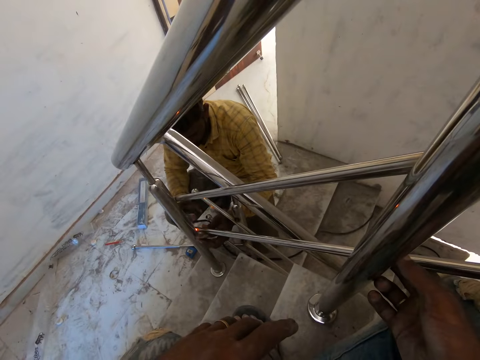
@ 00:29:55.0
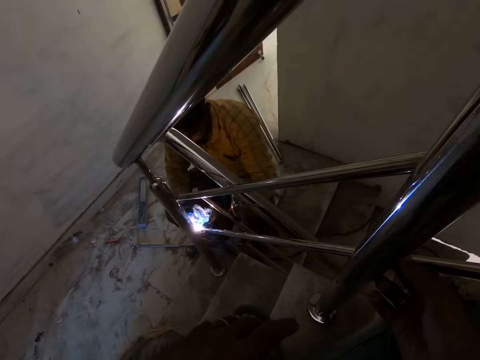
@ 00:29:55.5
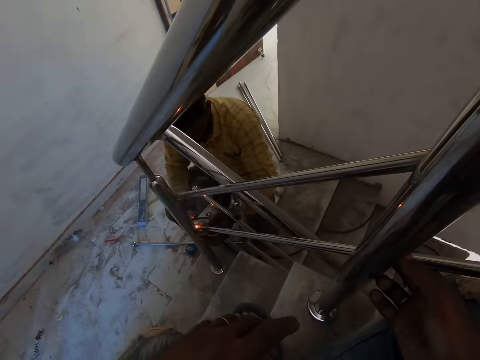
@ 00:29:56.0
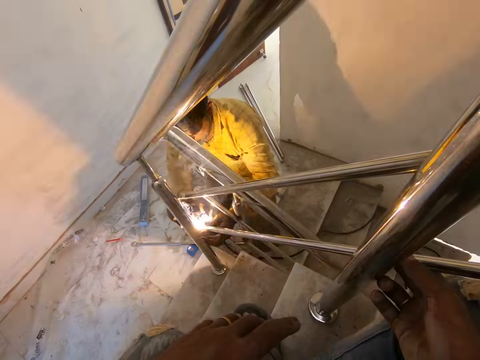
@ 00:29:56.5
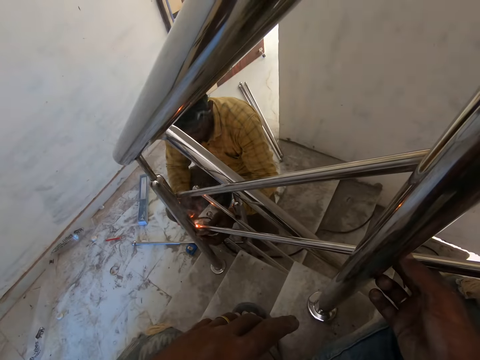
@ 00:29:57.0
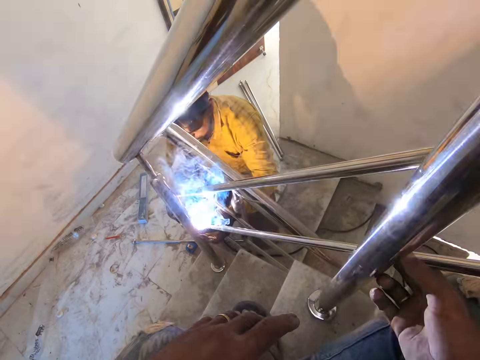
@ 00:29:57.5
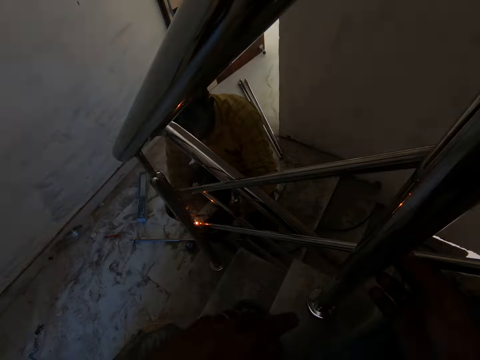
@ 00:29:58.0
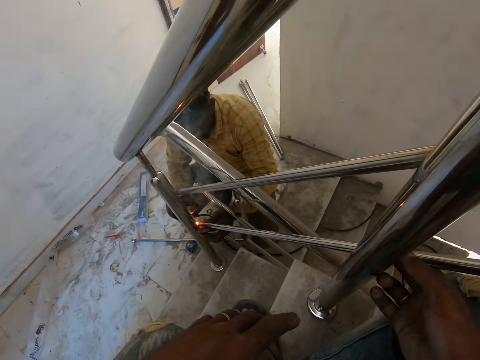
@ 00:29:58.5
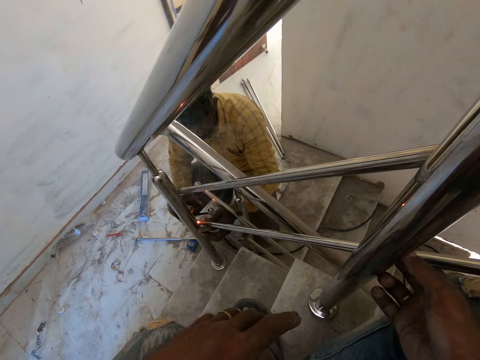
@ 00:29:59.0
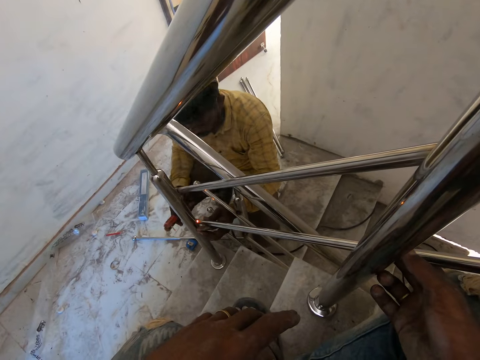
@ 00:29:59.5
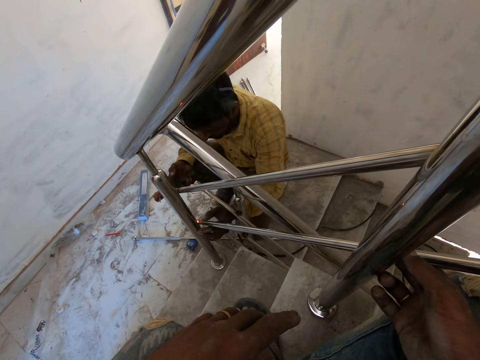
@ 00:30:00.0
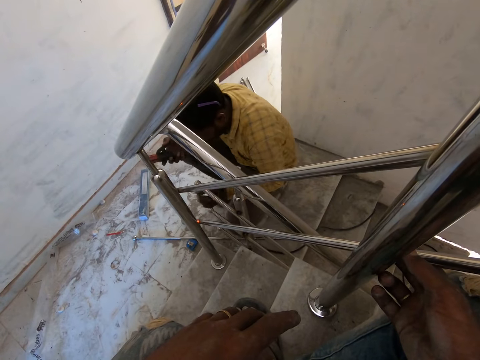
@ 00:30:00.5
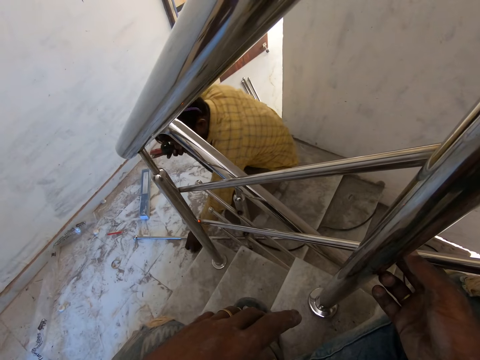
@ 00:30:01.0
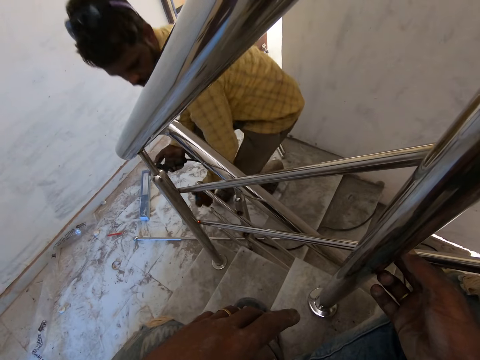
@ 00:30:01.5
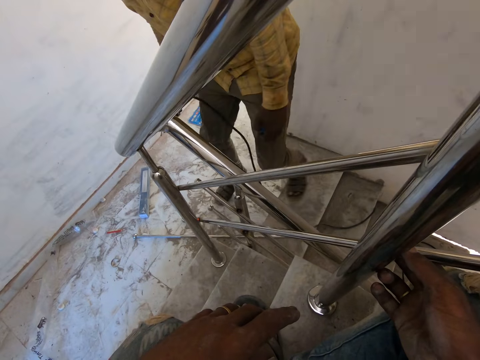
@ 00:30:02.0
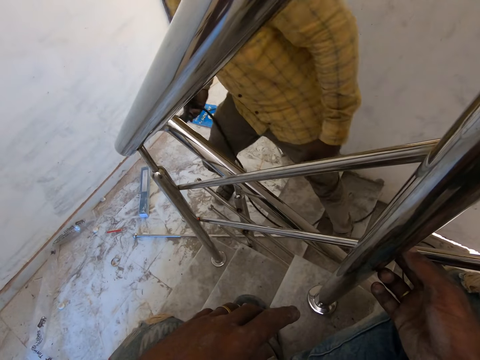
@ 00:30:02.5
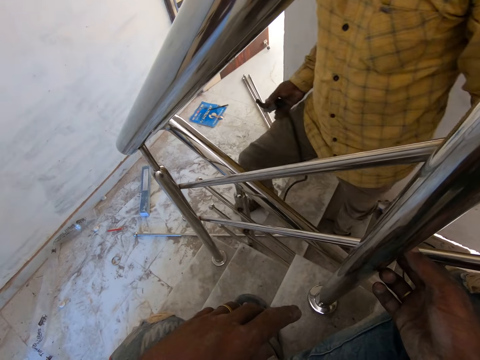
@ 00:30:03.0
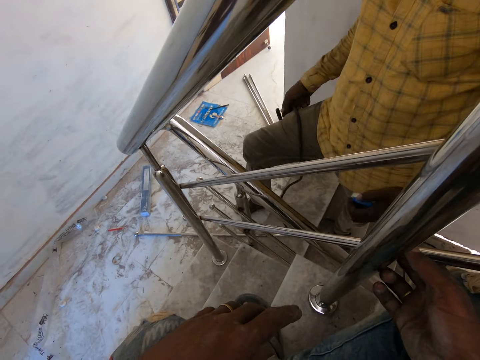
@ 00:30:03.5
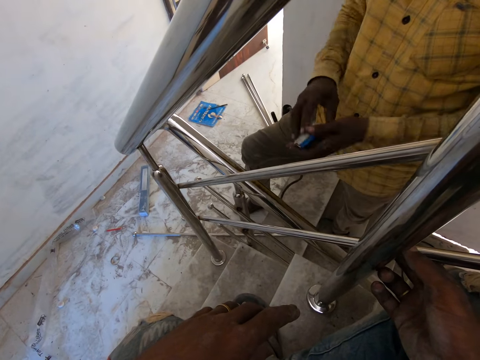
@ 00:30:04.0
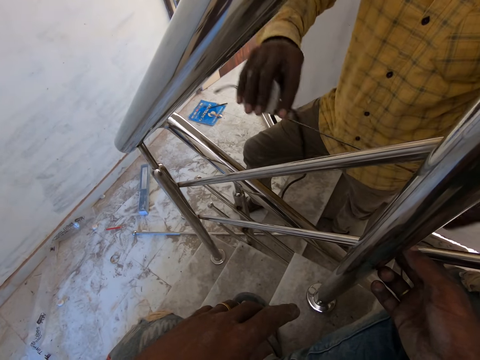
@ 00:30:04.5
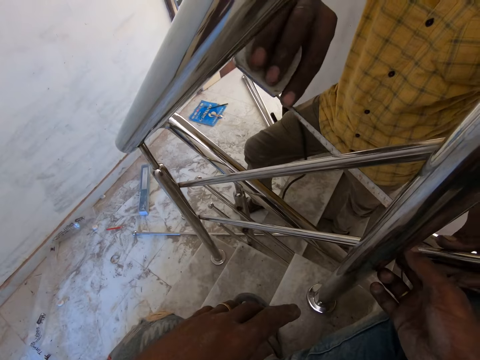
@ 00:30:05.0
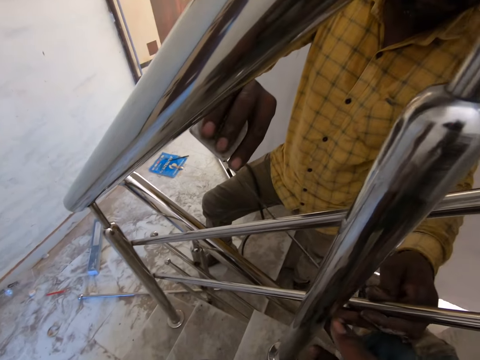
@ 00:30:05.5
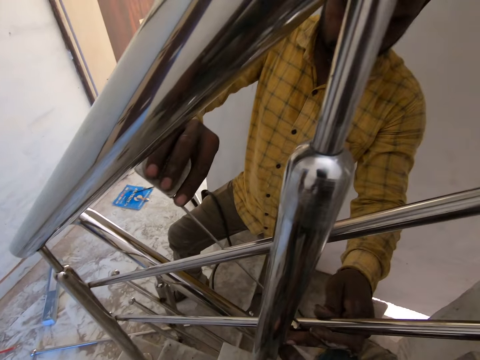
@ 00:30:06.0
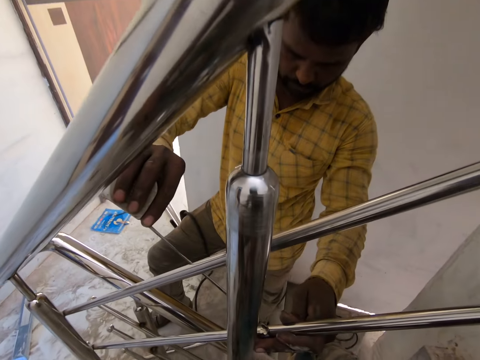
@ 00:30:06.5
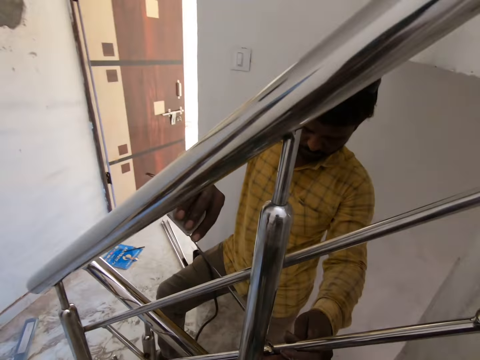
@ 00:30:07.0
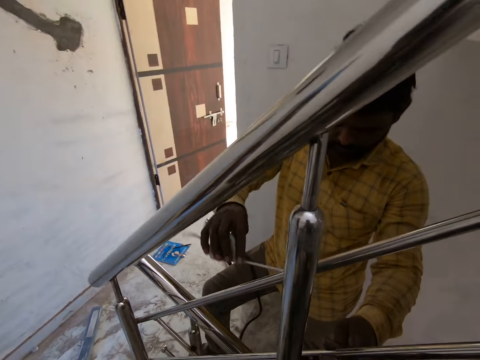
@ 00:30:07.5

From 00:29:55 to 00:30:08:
A man picks up the measuring tape from the floor with his left hand. The man puts the electrode holder on his right lap with his right hand. The man passes the measuring tape to his right hand from his left hand. The man pulls out the measuring tape in his right hand with his left hand. The man measures the staircase rail with the measuring tape in his right hand.

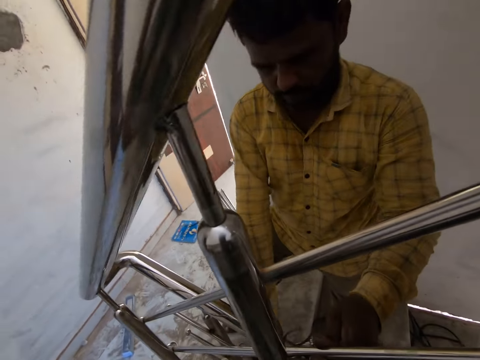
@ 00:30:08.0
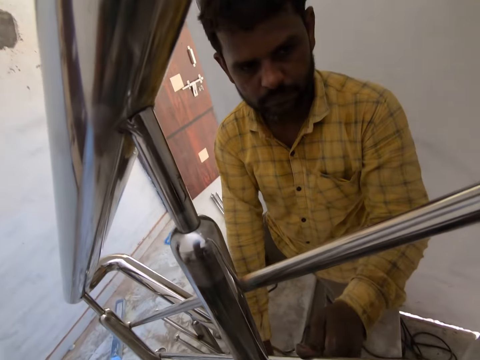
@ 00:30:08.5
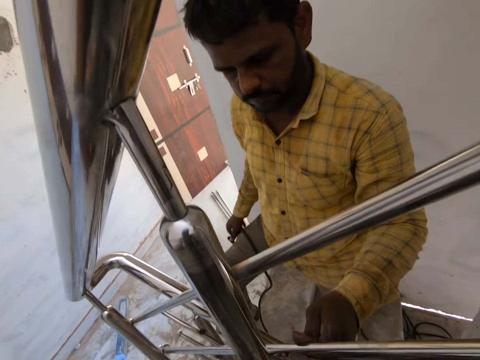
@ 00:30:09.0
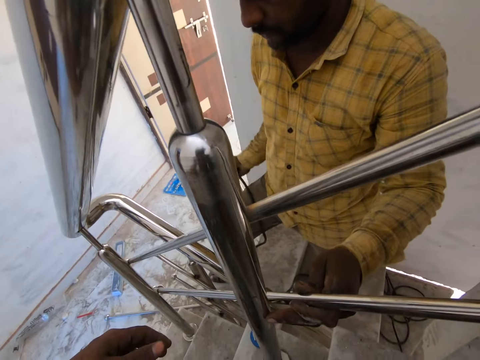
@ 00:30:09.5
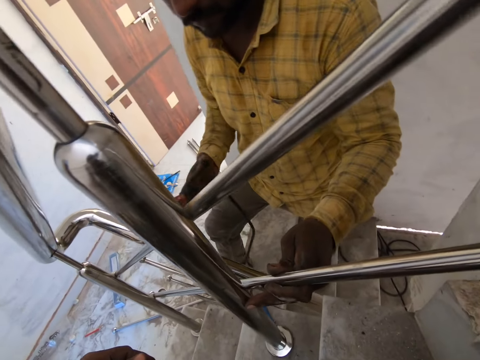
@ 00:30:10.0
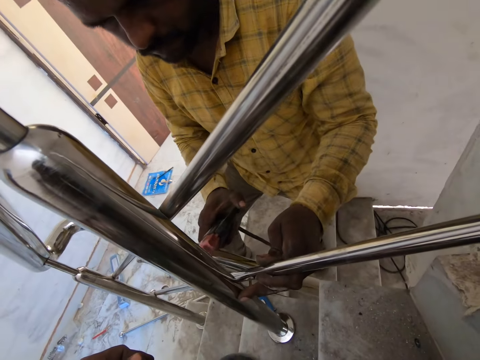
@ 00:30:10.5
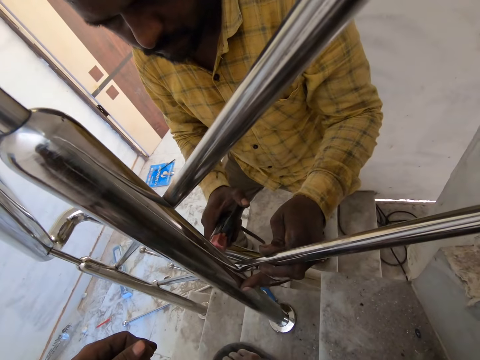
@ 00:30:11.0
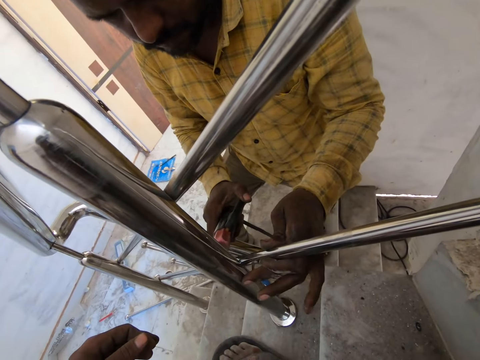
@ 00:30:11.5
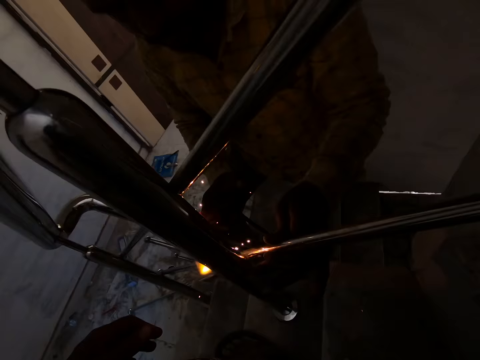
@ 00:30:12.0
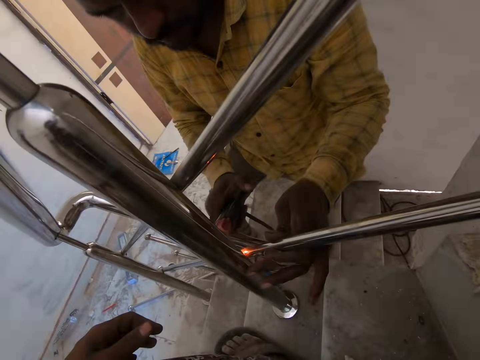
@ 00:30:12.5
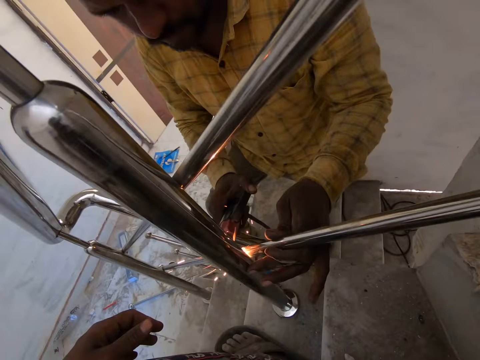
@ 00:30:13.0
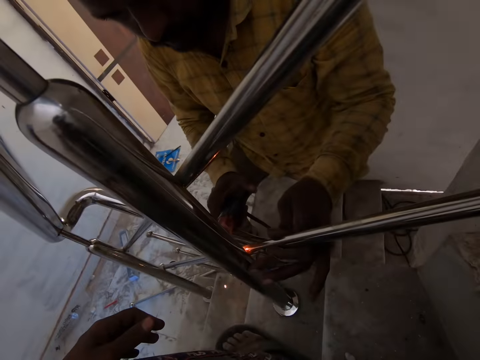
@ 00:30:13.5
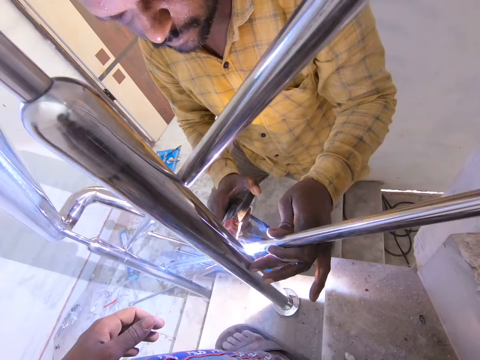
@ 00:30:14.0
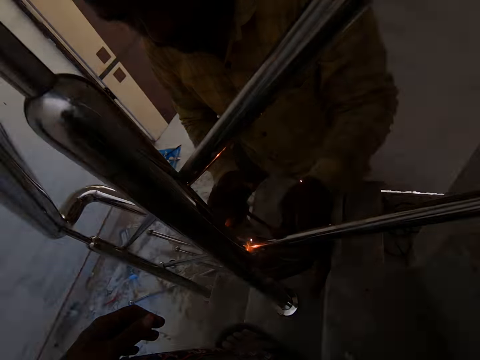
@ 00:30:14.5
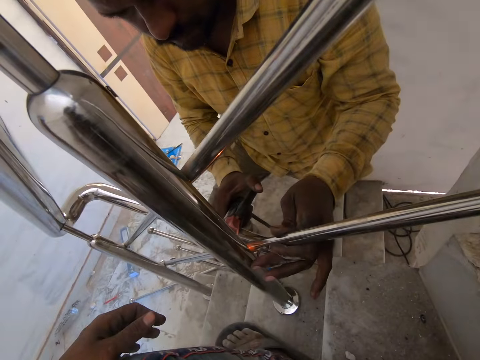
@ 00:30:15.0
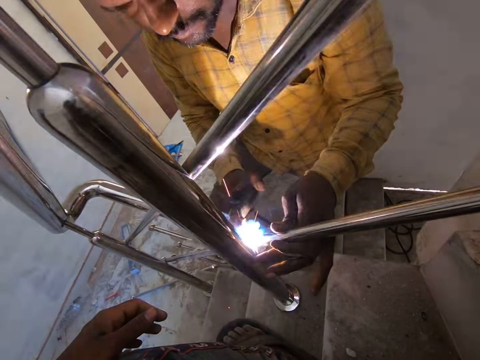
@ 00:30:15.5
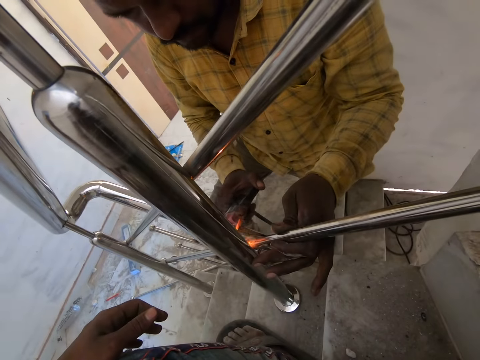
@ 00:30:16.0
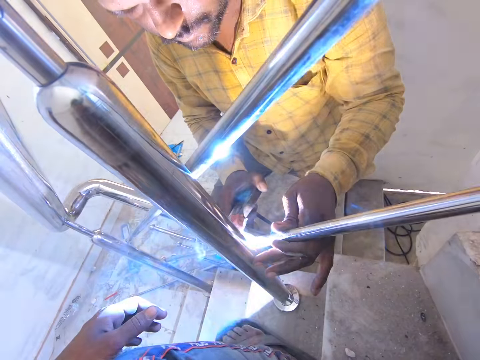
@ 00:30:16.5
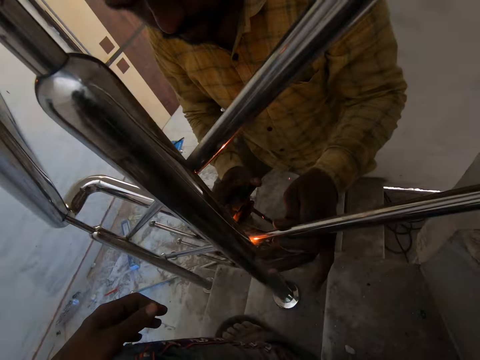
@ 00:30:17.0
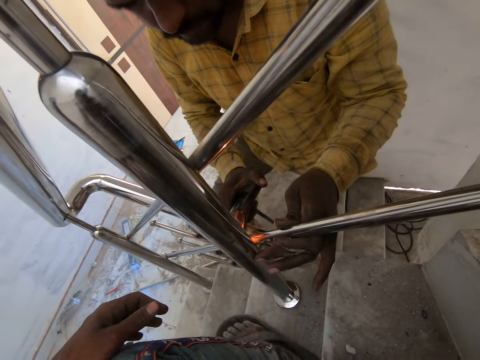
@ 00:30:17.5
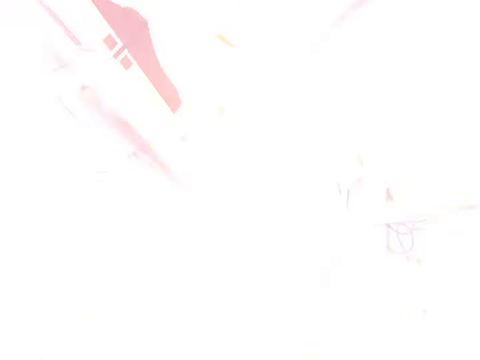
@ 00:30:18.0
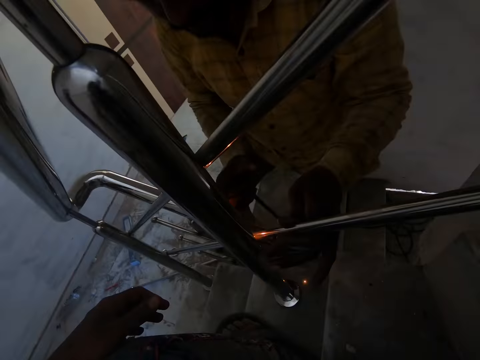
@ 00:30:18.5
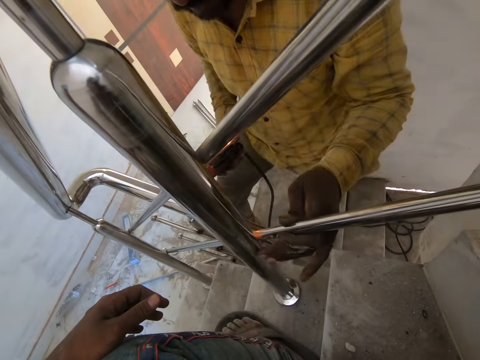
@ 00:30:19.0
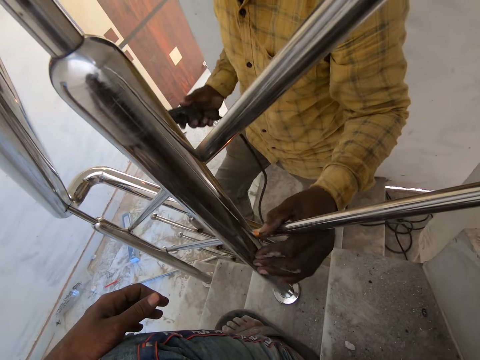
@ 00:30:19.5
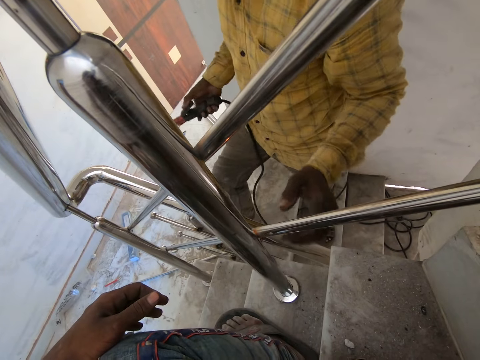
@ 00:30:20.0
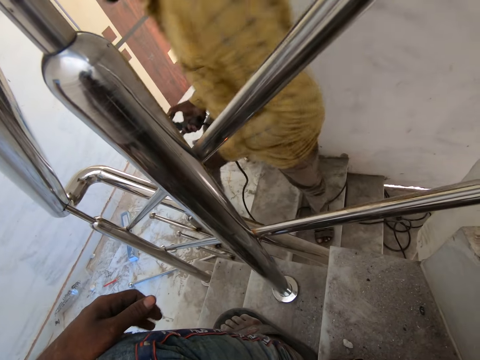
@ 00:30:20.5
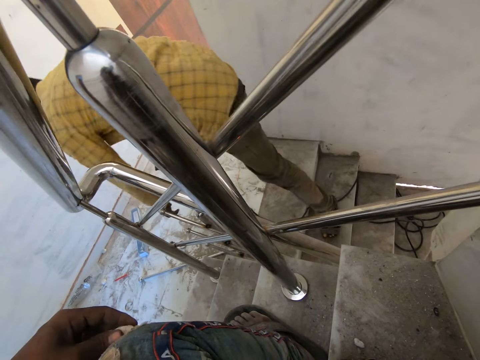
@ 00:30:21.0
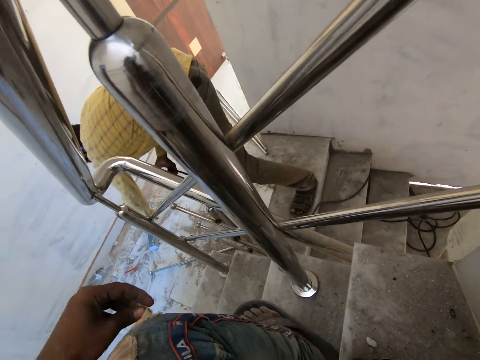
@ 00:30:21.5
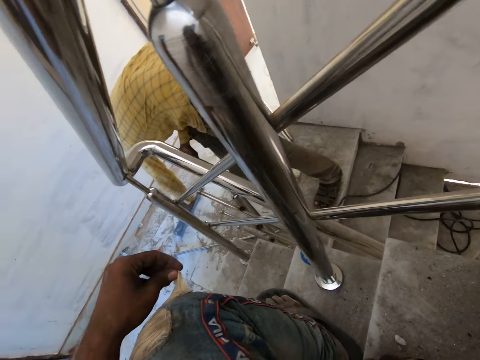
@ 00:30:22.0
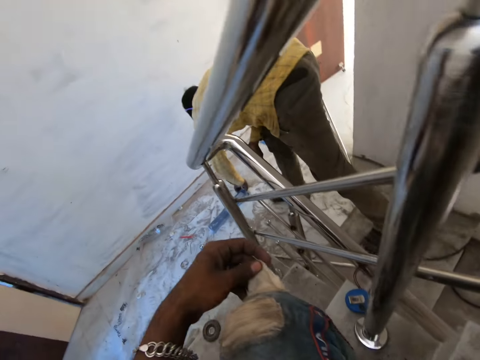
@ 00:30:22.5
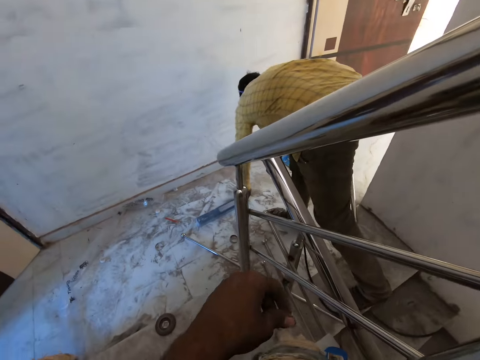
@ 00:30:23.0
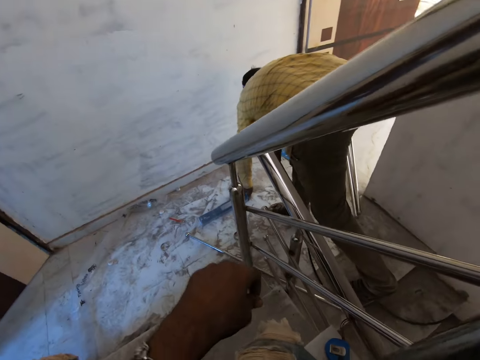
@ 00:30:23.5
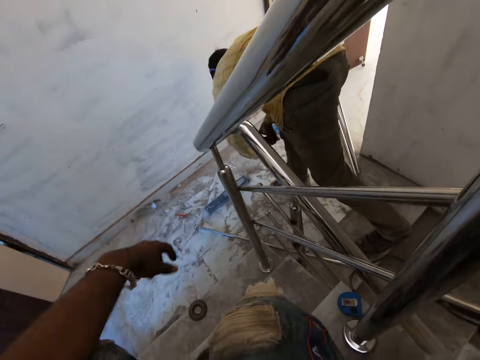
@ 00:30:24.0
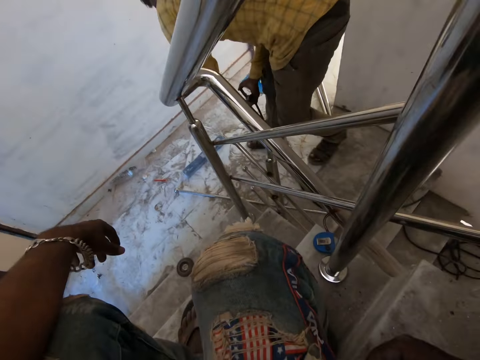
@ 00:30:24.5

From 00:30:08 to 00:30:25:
A man drops the measuring tape on the staircase with his right hand. The man picks up the electrode holder from his right lap with his right hand. The man welds the rail to the staircase rail with the electrode holder in his right hand. The man moves the plumb level on the floor with his left hand and picks the welding rod from the box.
